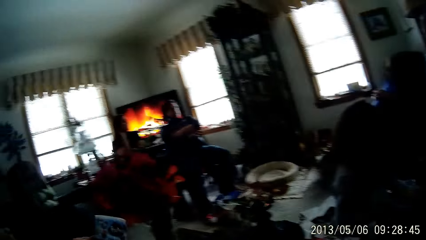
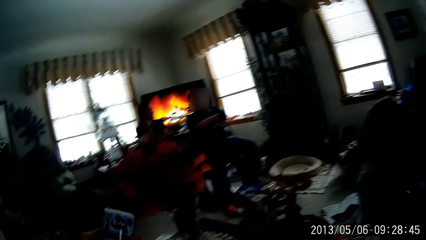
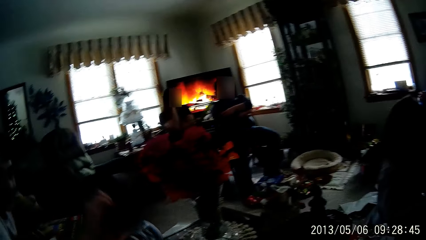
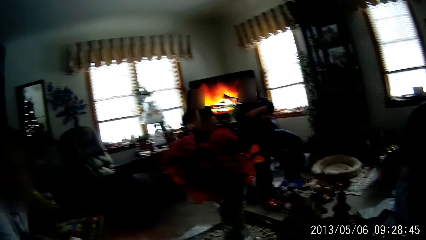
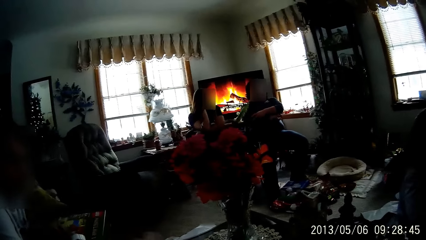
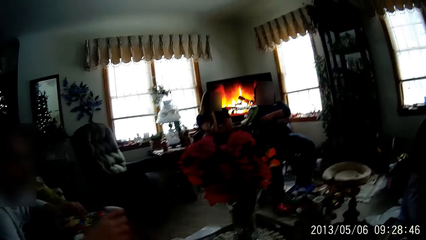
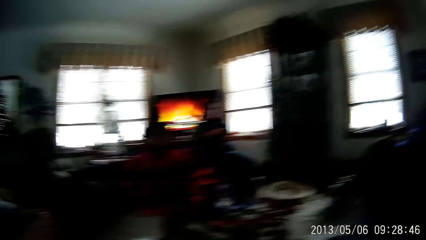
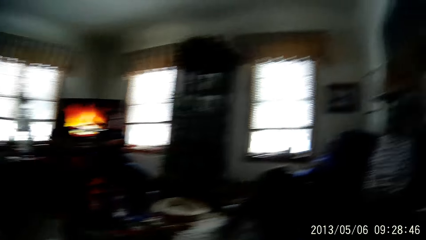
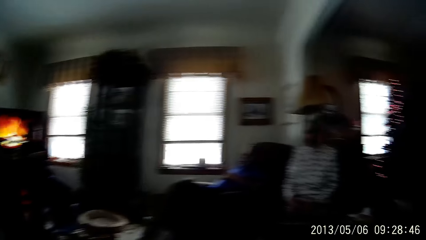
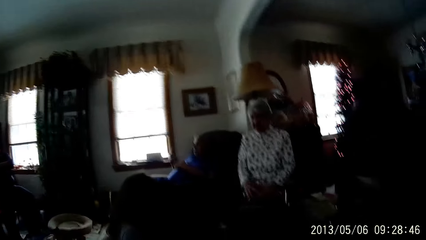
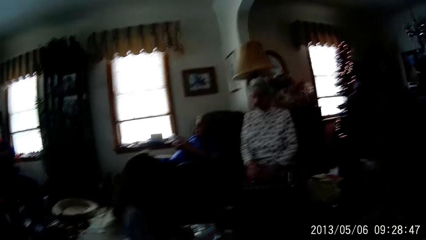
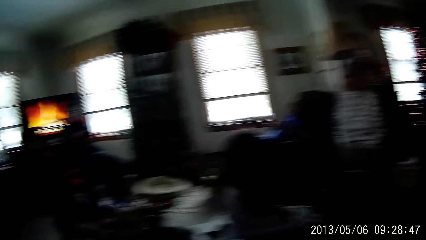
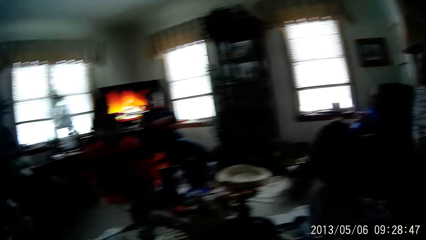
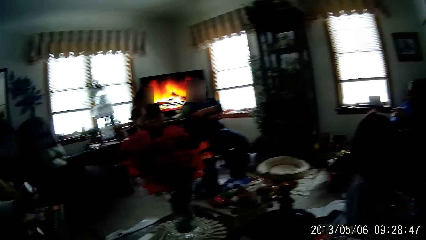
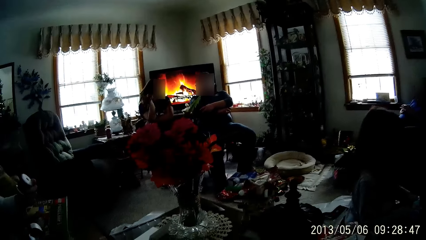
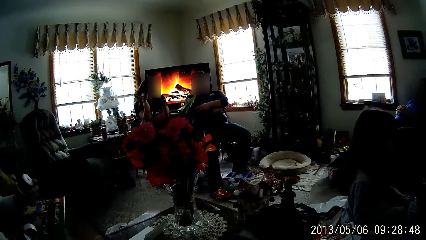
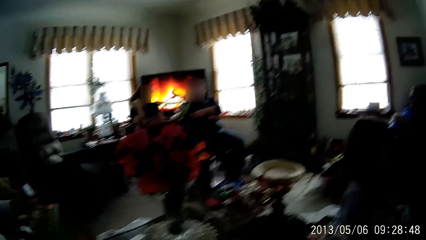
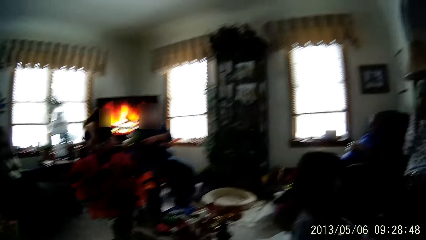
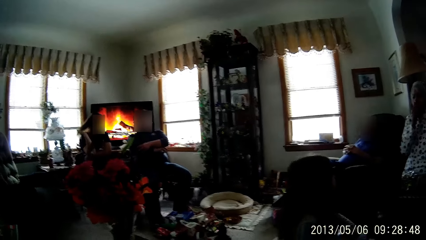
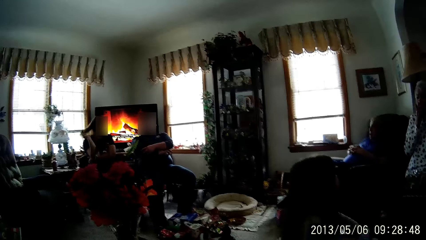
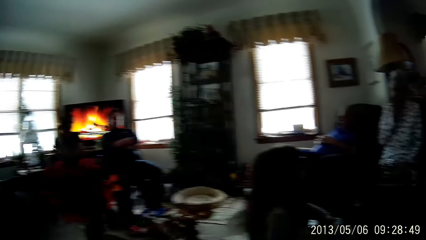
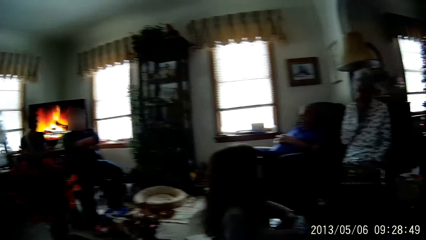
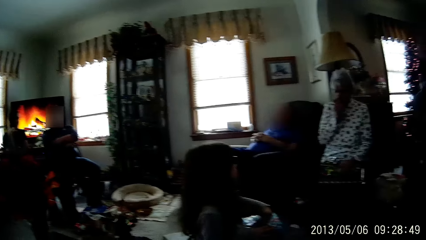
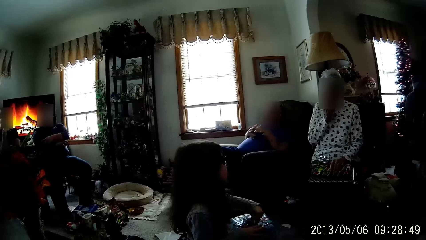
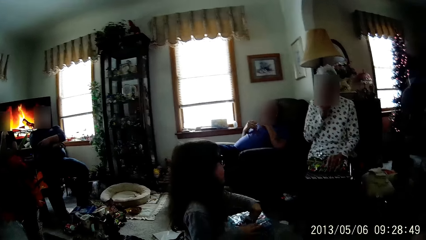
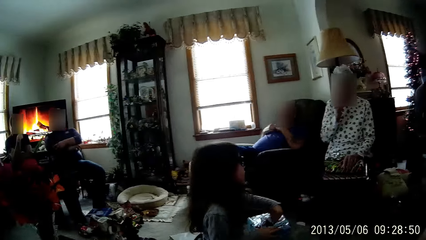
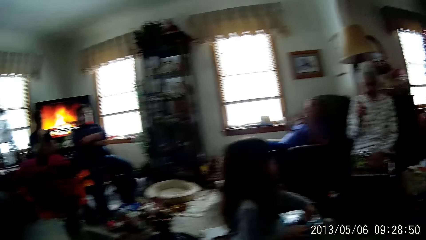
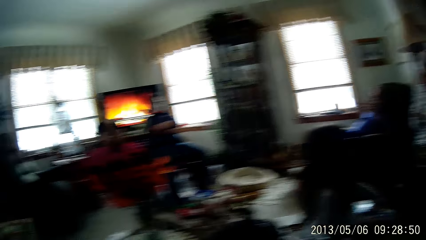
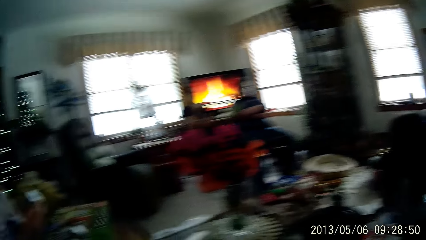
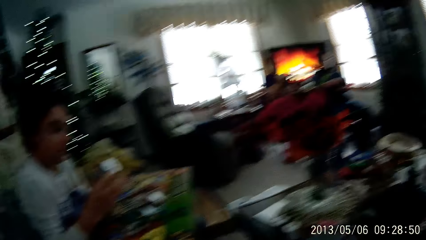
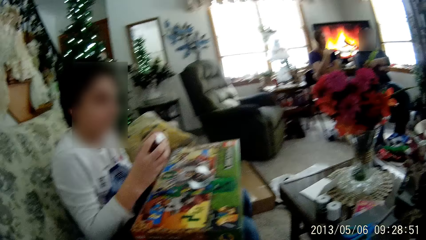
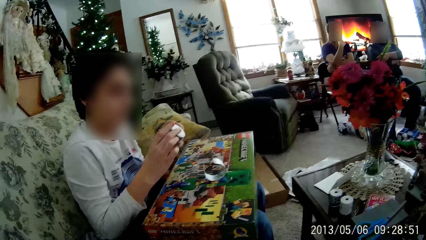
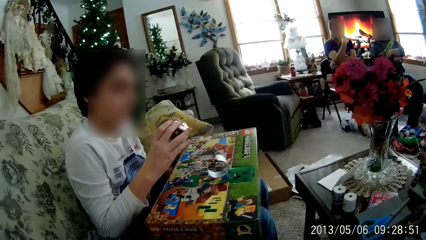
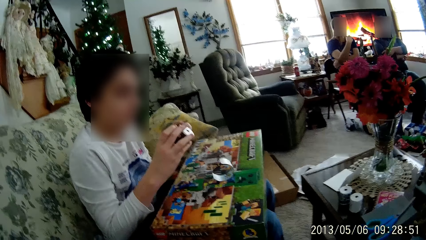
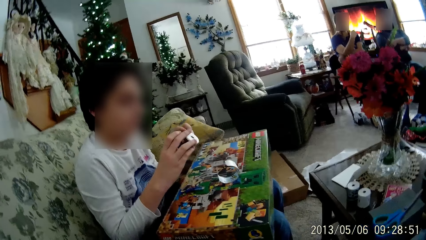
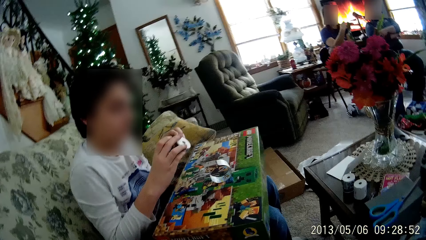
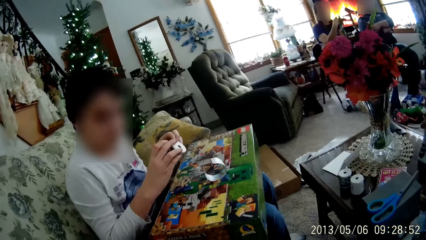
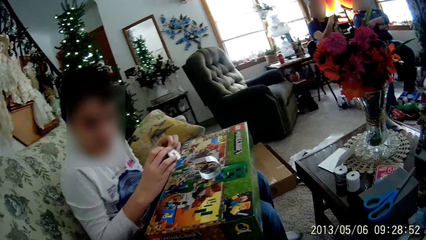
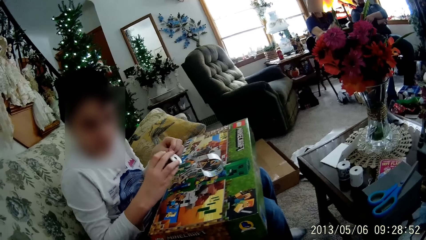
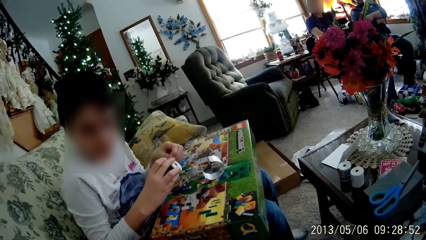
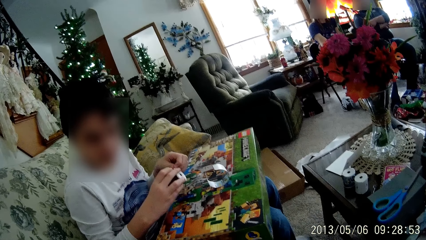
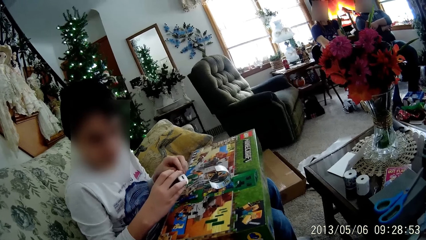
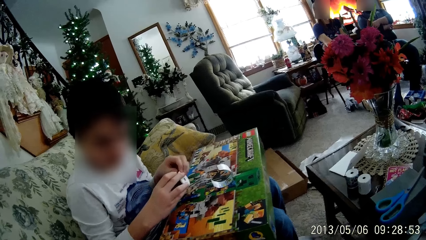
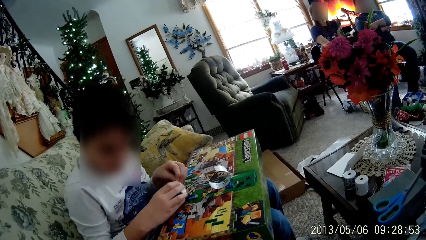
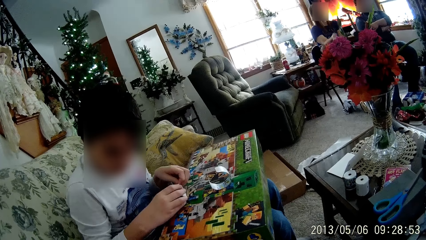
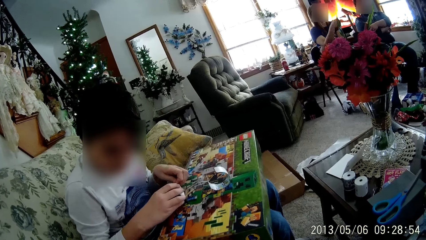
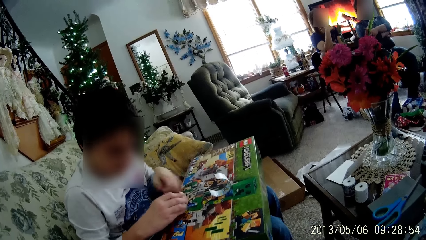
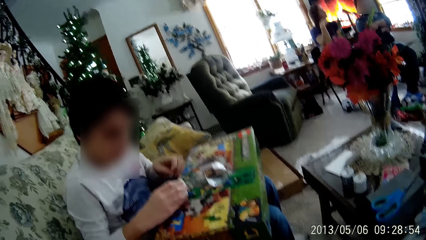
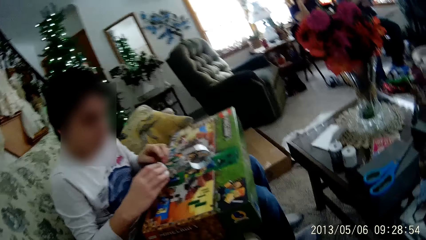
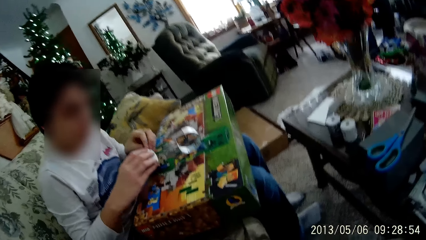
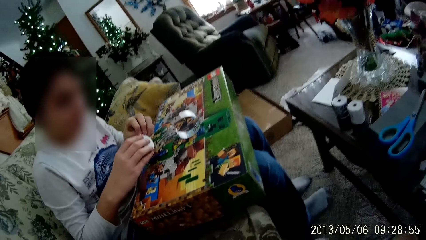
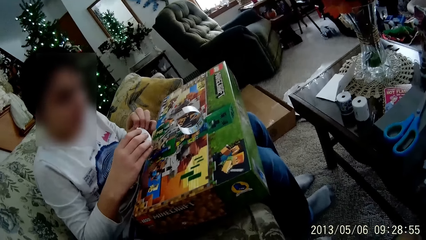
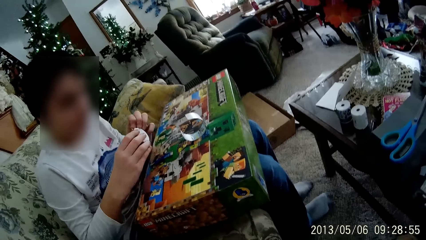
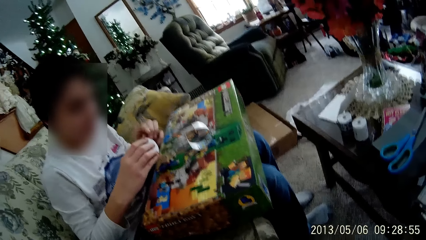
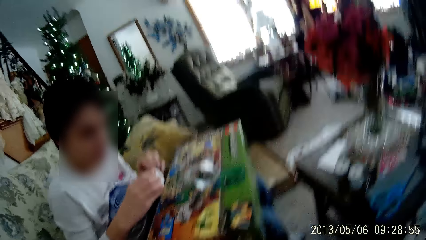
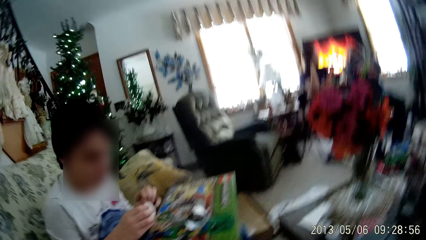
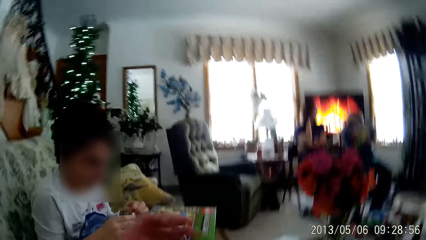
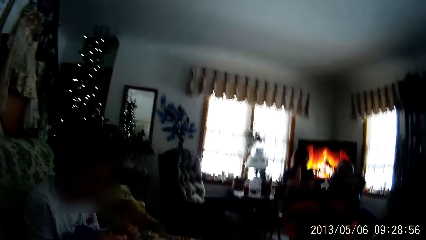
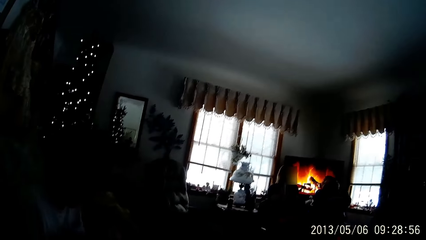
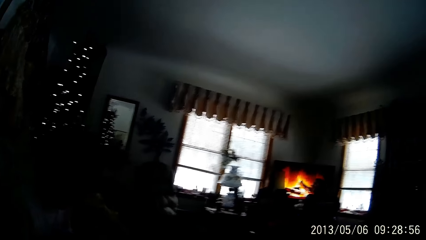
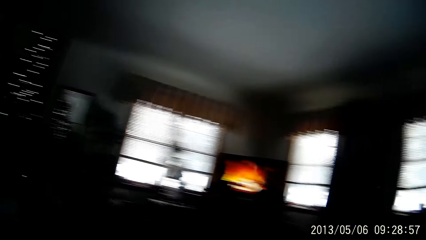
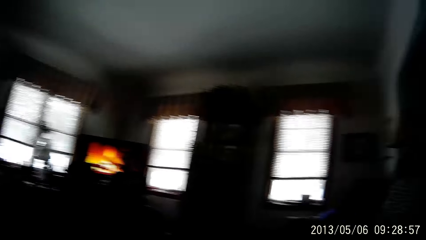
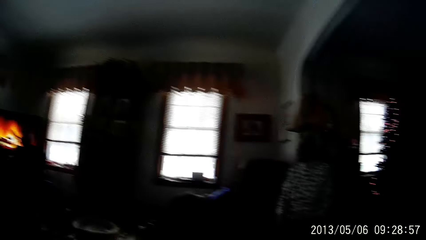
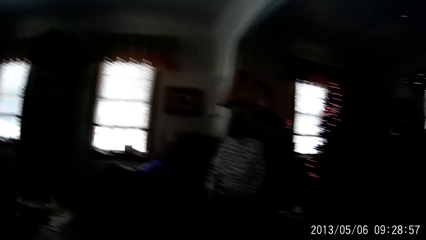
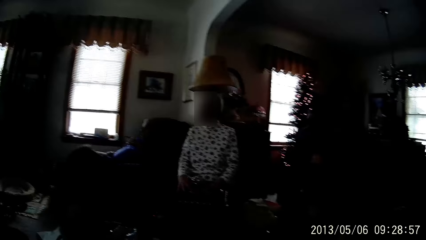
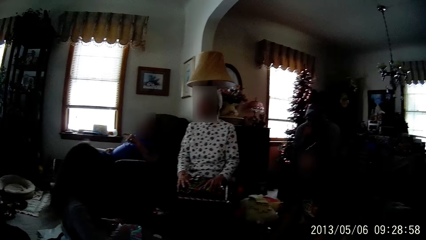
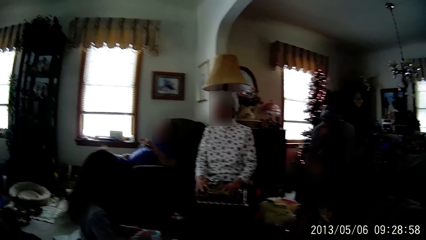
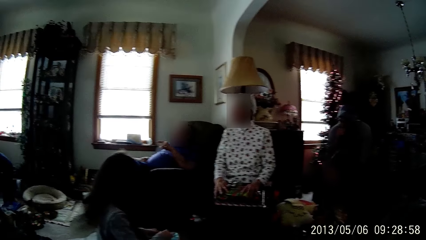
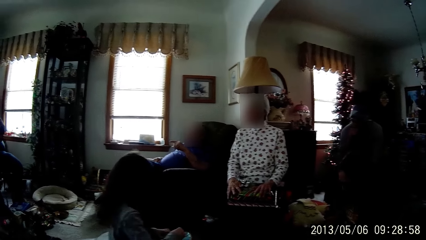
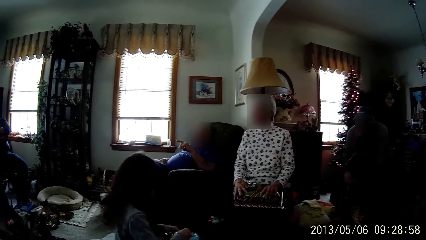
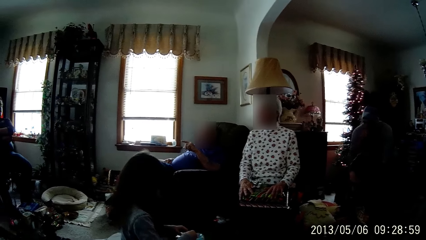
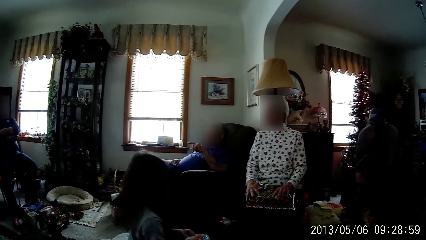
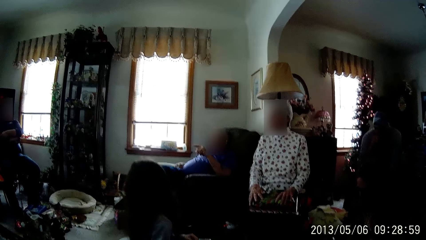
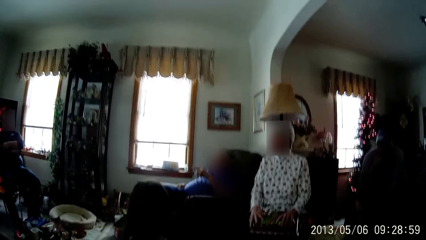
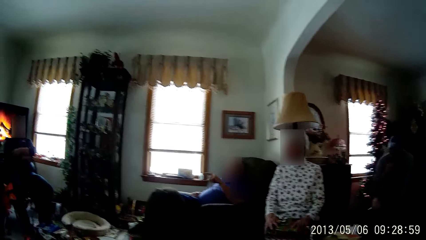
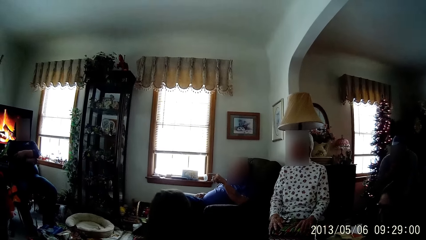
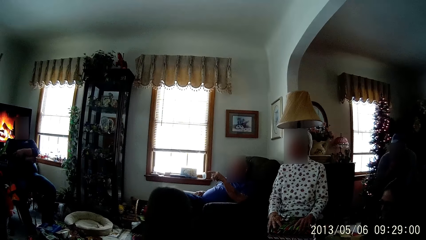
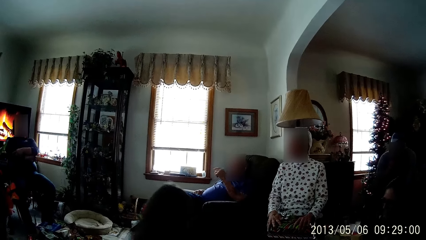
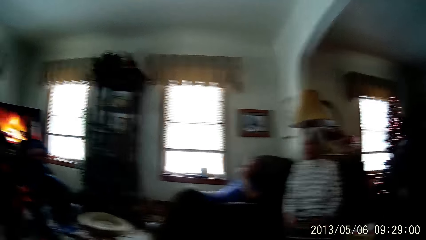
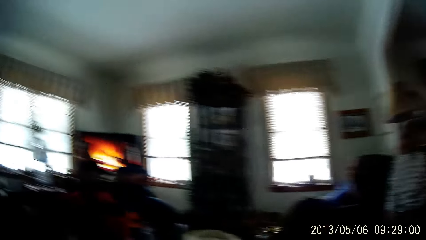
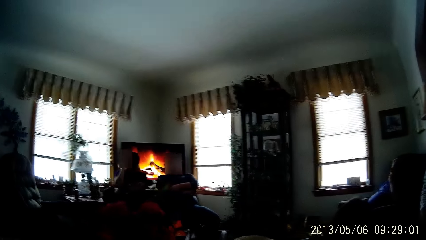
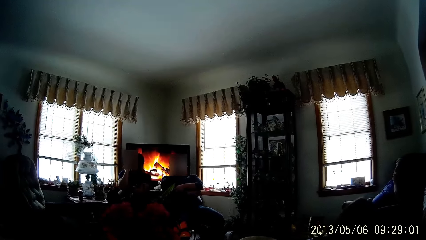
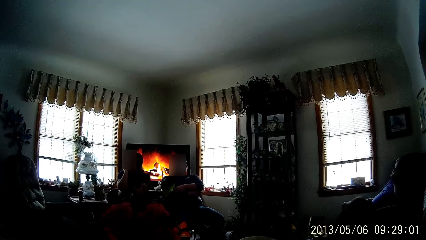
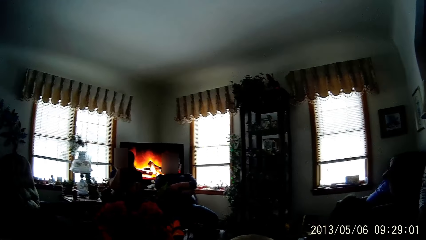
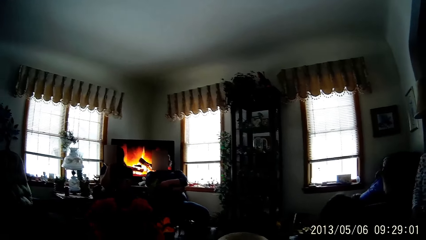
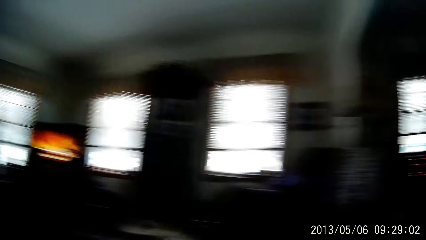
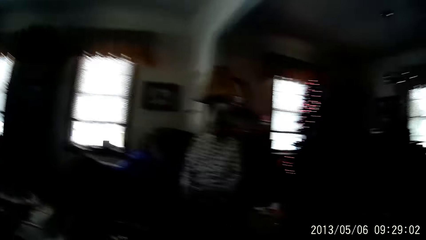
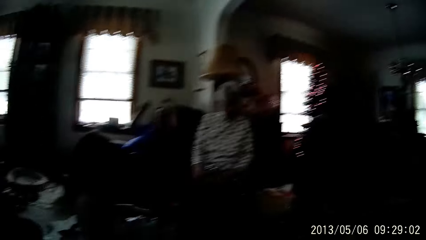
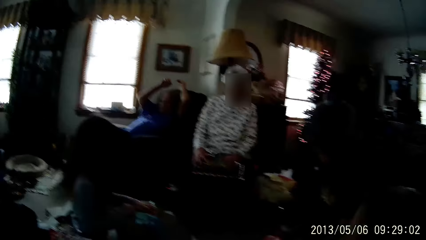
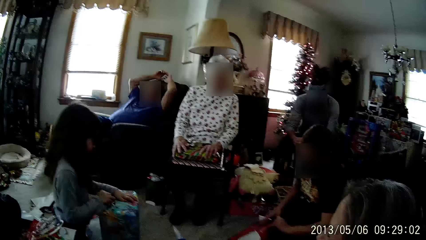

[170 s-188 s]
A person unwraps a sellotape in hand. A boy plays with a toy with both hands. The camera wearer looks around in the room. Another person points a finger. The camera wearer looks around in the room.
